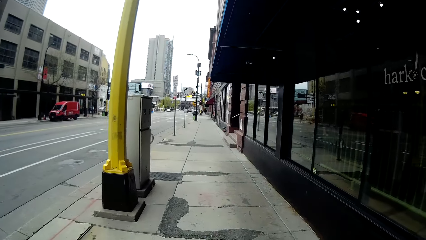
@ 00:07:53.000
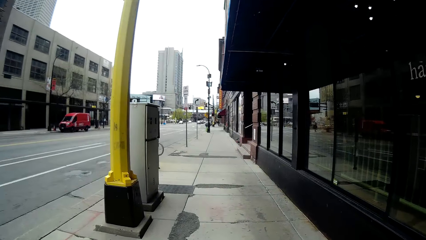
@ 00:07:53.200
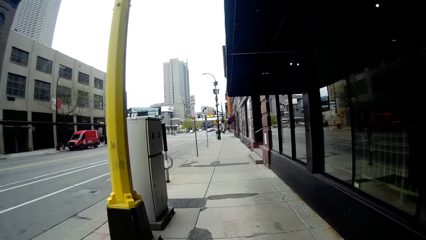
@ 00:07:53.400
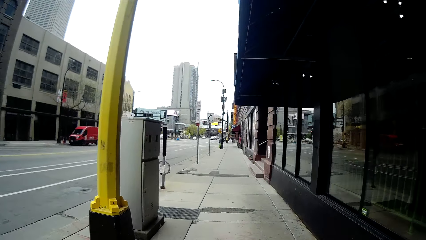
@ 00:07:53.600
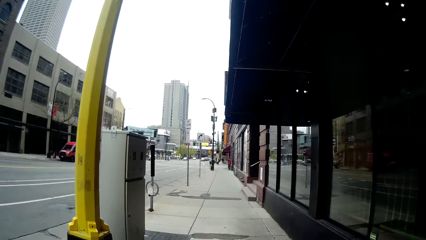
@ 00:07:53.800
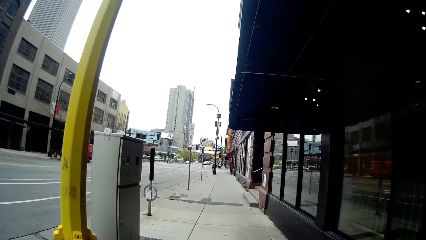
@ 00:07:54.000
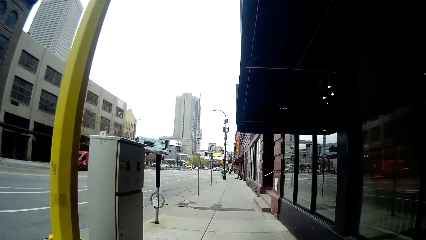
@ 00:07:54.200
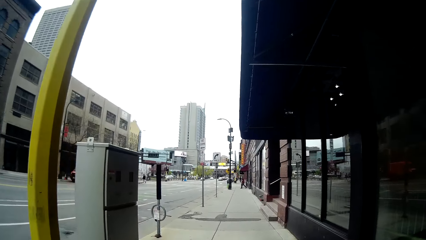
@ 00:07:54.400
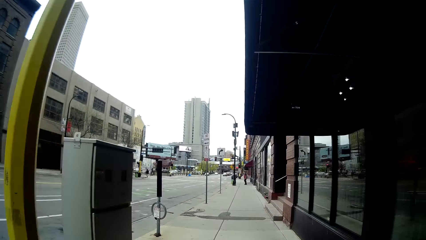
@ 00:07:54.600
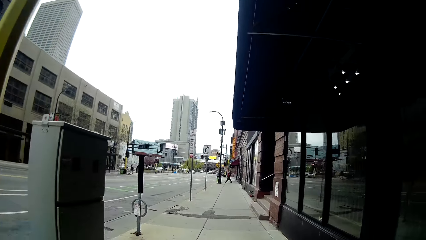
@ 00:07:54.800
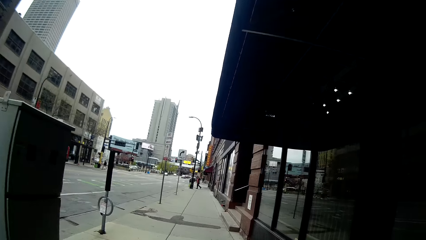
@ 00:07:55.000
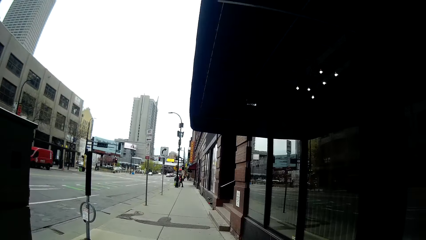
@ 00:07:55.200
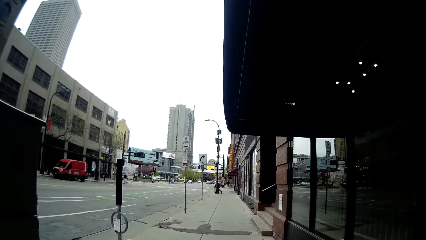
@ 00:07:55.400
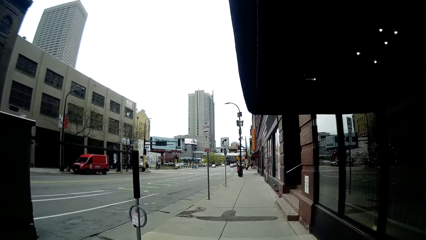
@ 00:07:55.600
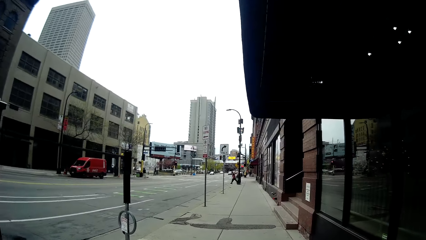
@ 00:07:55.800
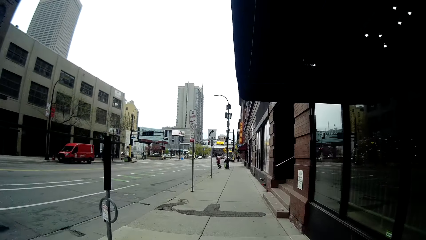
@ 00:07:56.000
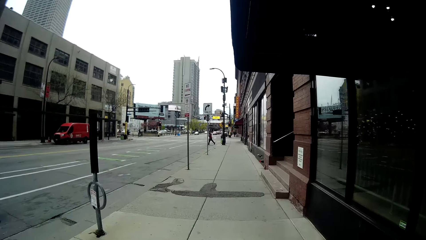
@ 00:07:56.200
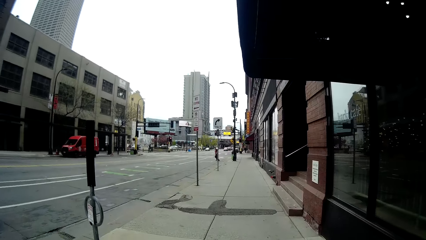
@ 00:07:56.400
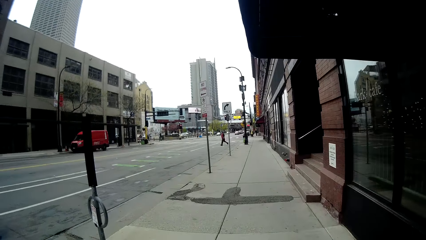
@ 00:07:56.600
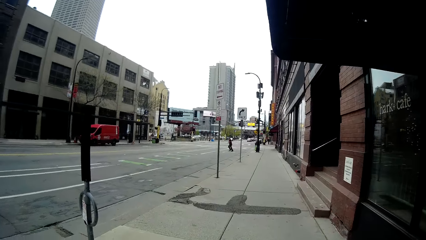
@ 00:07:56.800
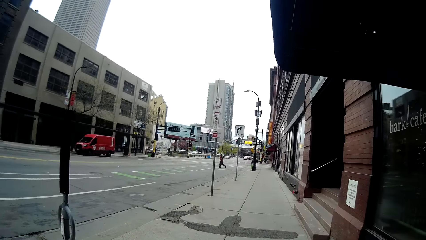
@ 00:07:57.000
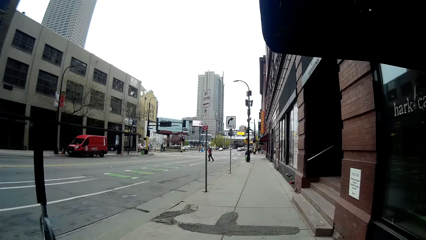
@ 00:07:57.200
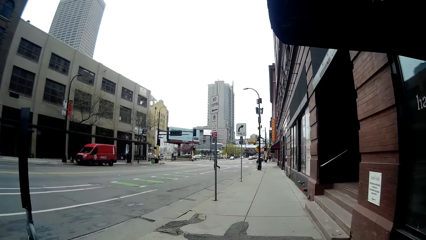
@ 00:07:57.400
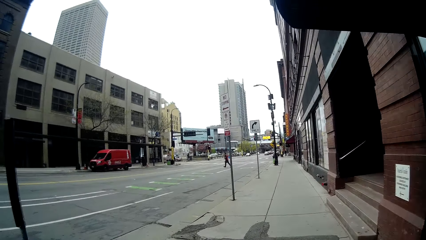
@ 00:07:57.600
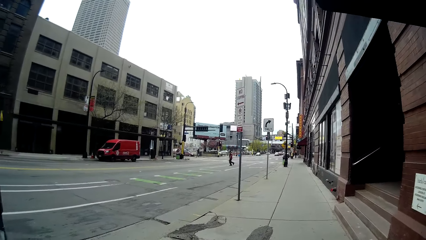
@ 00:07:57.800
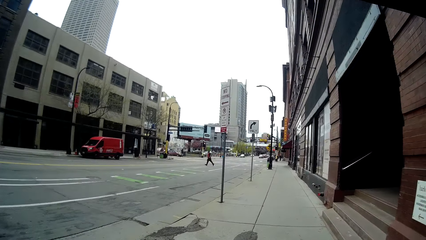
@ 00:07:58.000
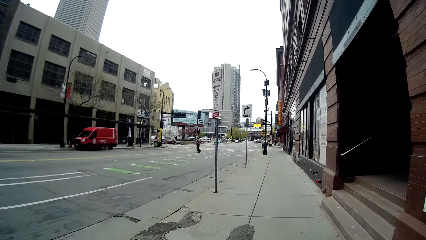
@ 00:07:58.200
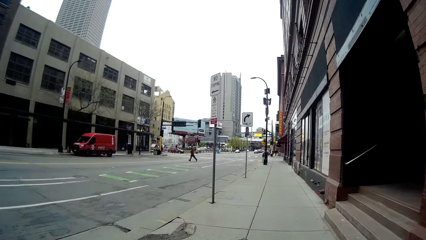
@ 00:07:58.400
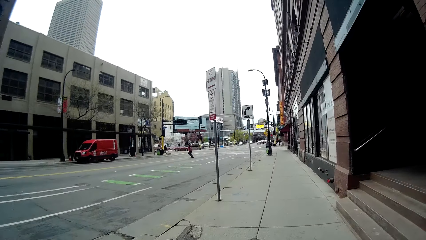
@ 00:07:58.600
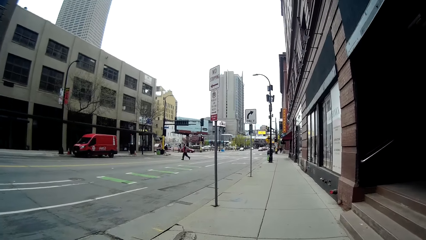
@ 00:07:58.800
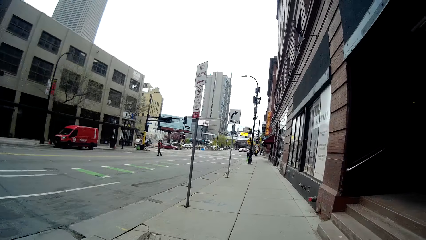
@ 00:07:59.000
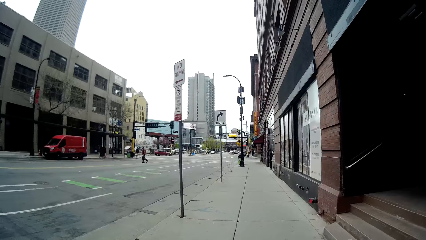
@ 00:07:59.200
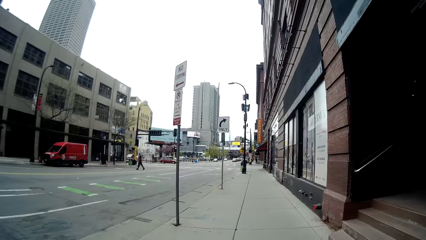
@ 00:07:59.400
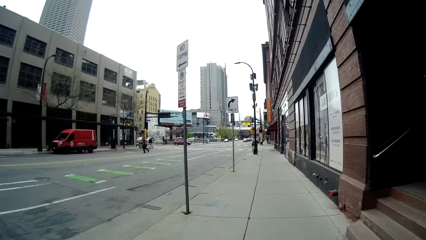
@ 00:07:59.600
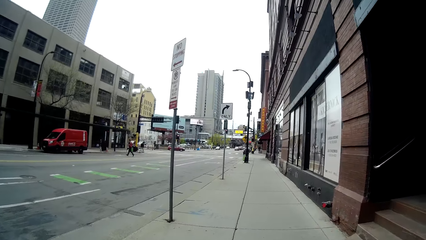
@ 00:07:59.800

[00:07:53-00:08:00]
The camera wearer speaks to a lady.

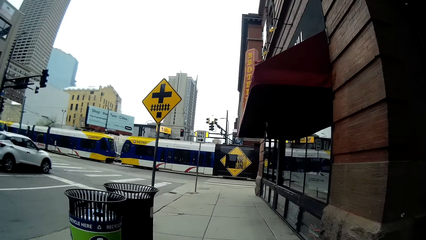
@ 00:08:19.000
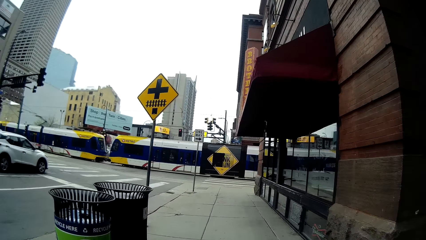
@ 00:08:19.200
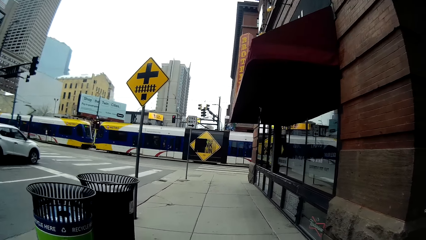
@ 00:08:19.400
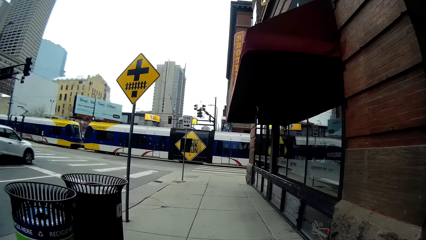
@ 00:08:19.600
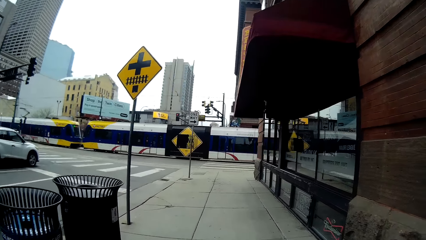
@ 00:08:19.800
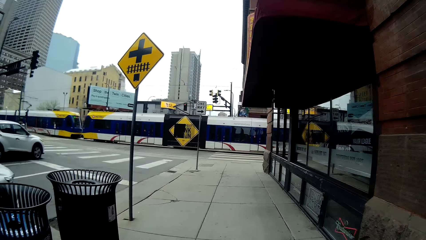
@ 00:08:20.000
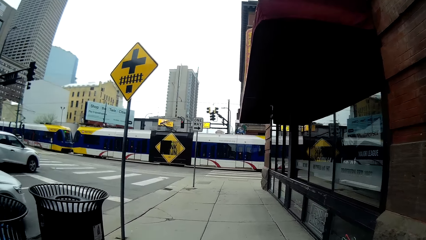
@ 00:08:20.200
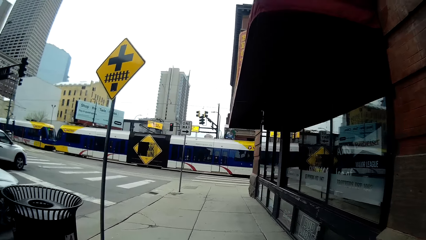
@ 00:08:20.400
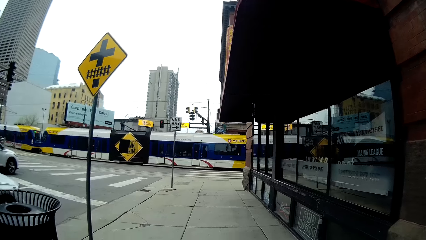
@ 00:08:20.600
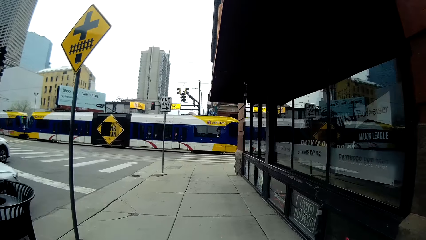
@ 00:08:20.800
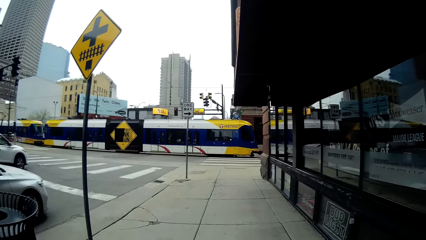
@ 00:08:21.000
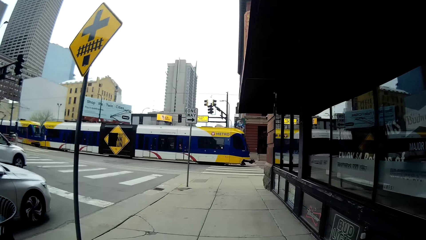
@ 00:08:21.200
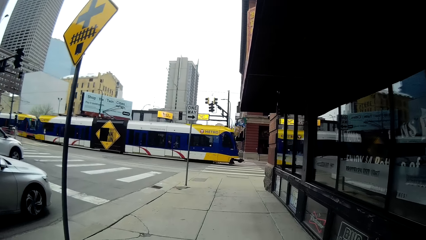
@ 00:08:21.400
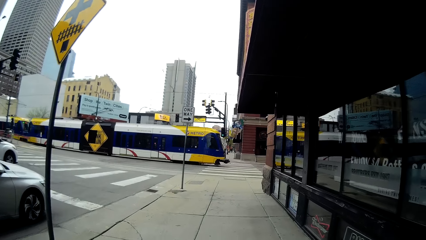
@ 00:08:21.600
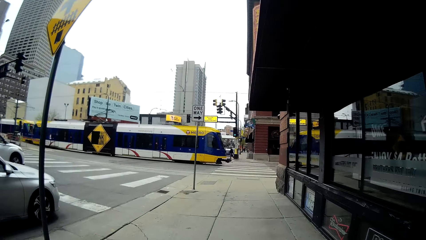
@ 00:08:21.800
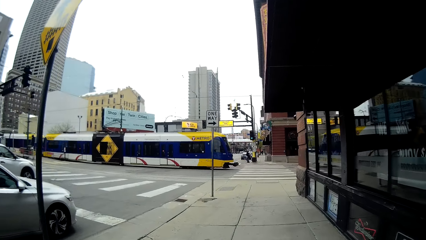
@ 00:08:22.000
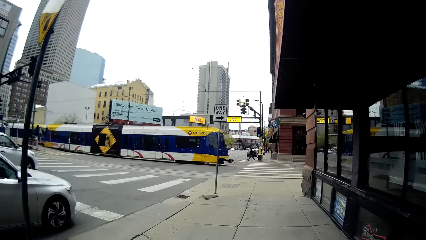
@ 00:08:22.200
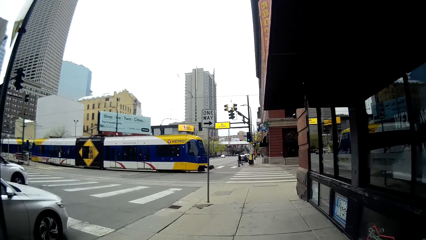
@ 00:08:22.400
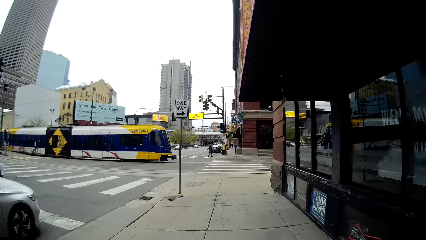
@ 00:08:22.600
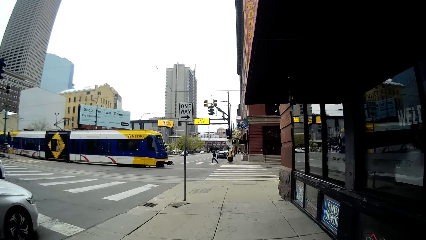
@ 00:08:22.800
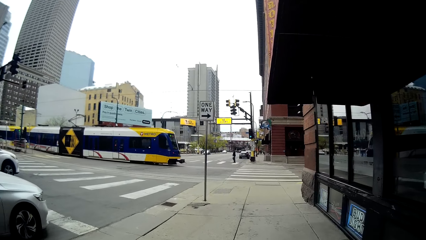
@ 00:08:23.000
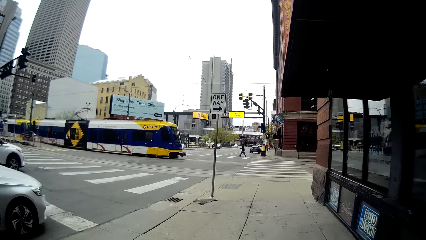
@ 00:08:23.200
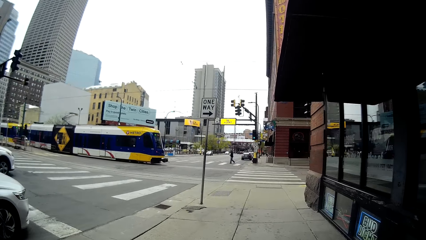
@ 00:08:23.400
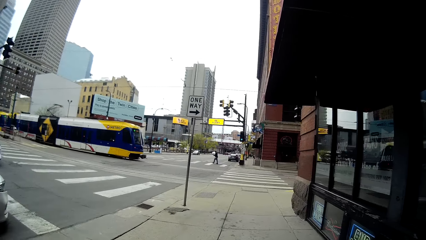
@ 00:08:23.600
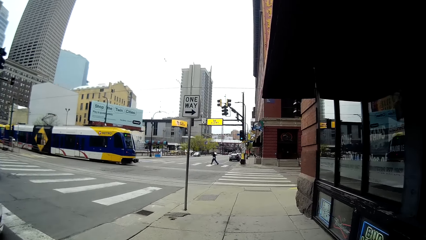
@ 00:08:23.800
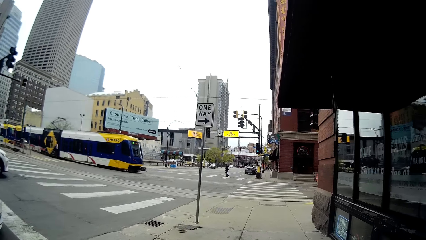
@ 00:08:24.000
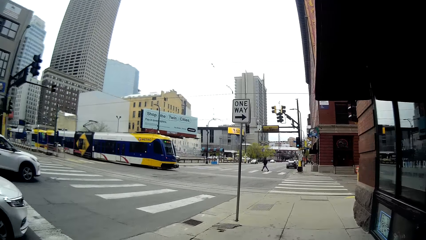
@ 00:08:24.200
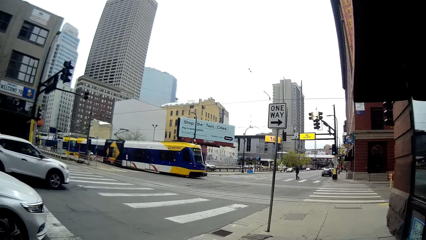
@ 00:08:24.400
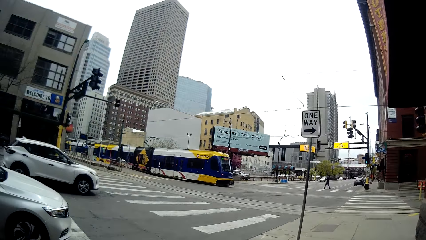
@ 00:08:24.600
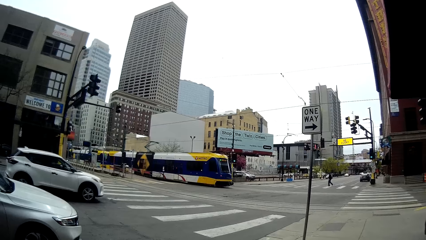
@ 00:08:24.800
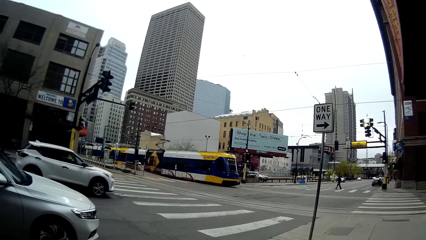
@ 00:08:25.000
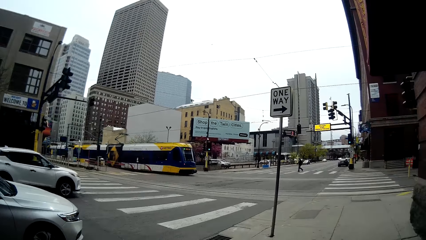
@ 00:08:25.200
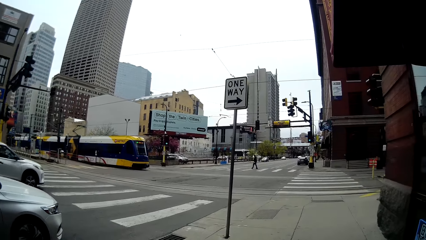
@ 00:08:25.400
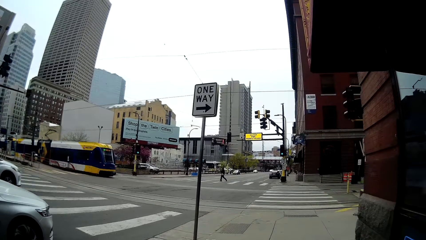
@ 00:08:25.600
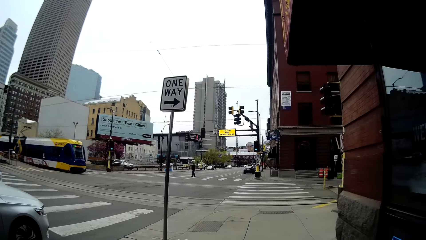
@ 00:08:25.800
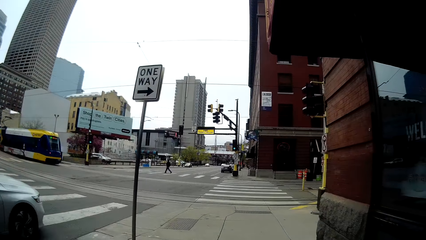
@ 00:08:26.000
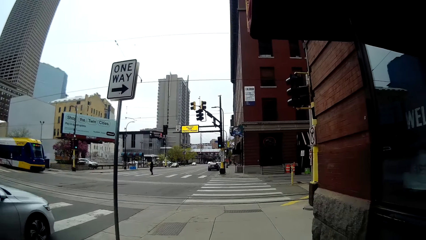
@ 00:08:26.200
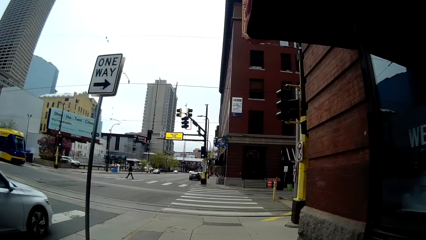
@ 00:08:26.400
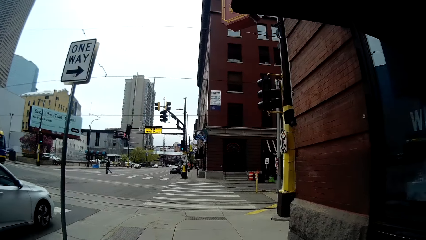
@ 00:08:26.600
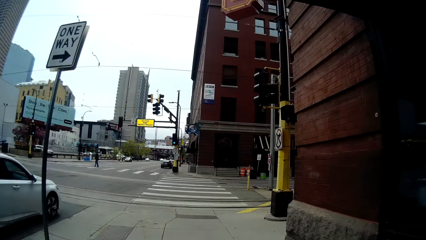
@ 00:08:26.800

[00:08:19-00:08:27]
A silver vehicle drives past the camera wearer.
